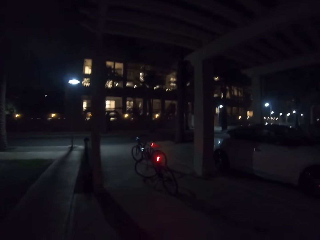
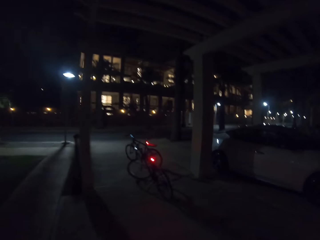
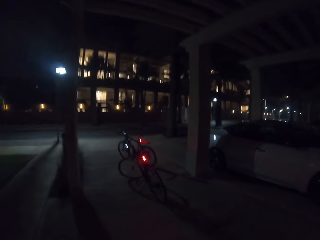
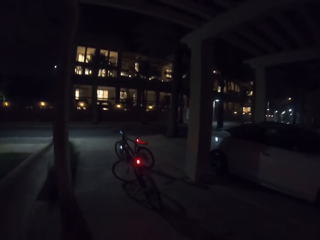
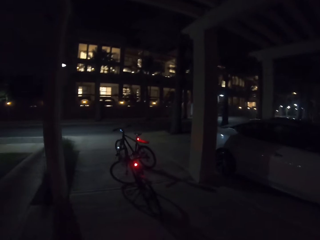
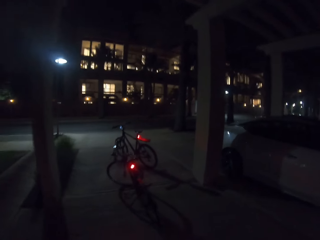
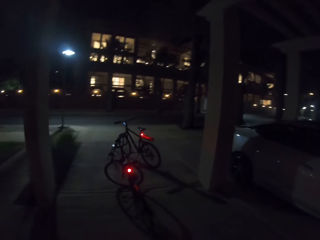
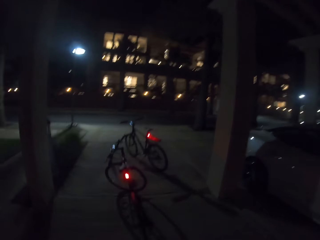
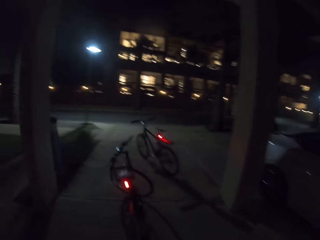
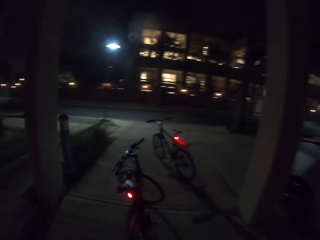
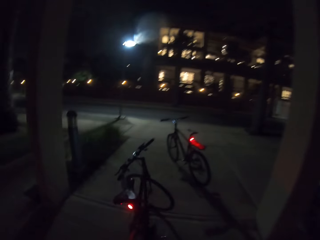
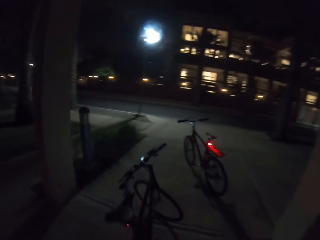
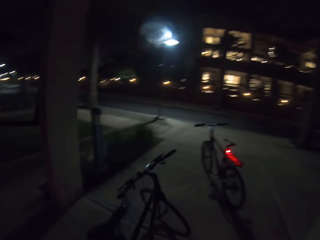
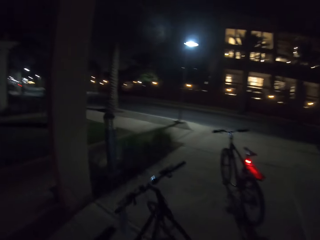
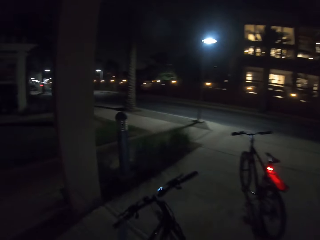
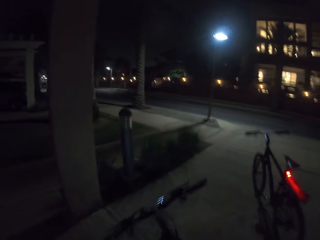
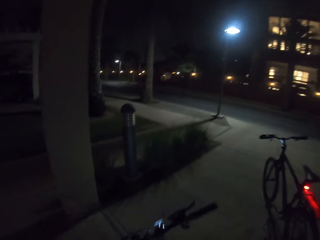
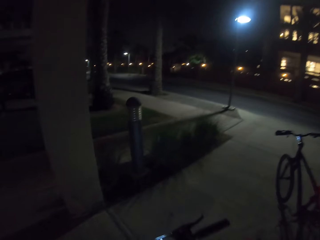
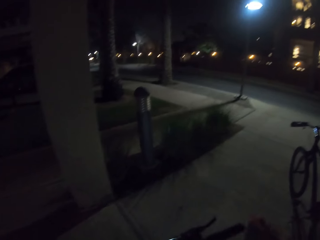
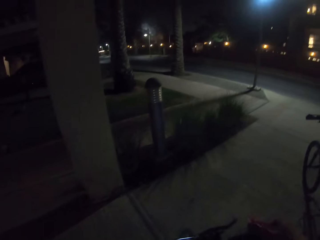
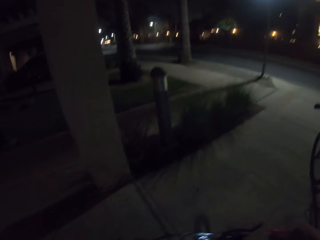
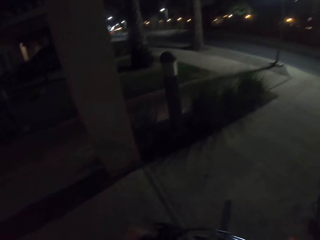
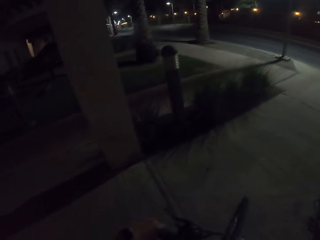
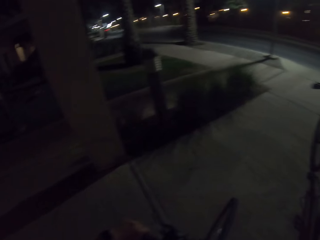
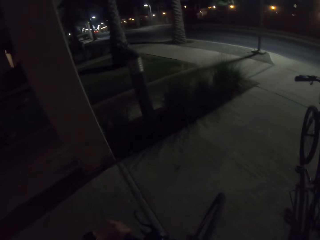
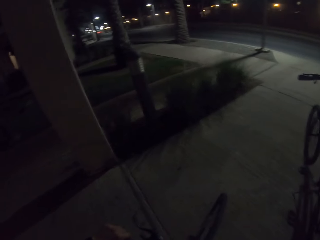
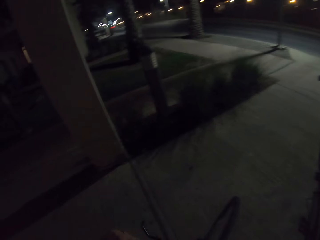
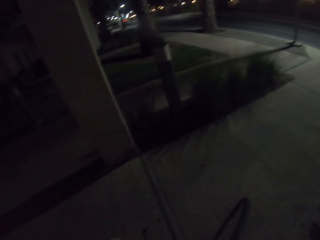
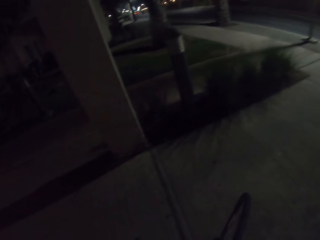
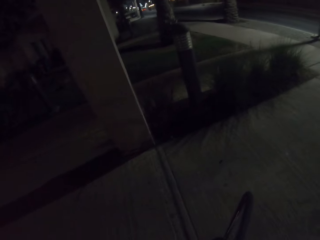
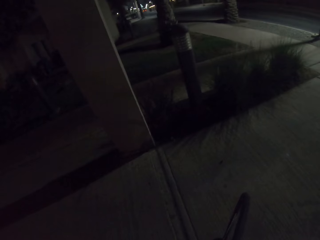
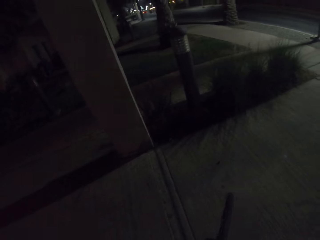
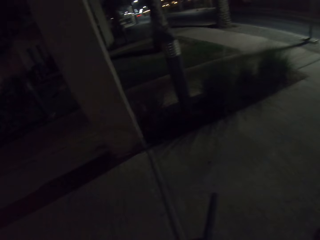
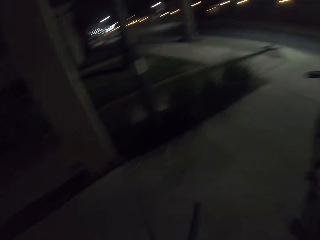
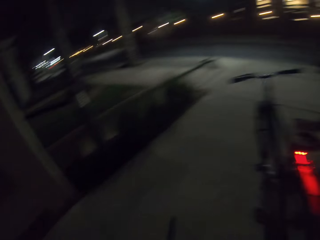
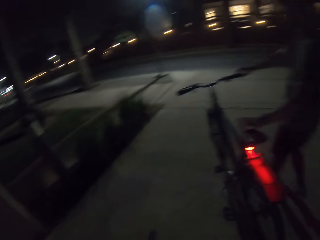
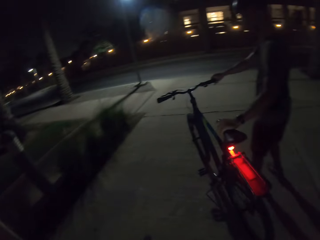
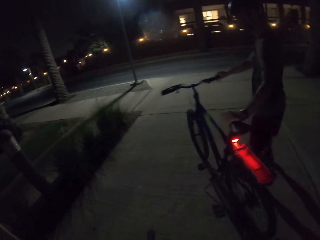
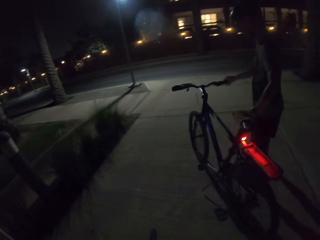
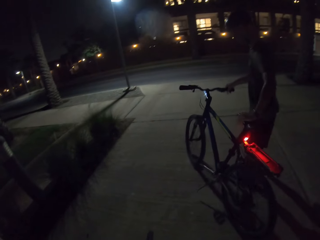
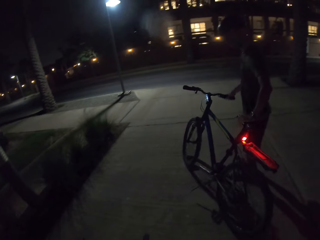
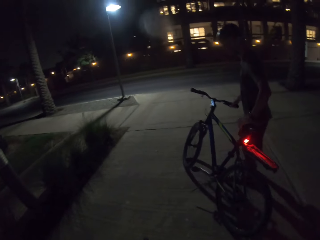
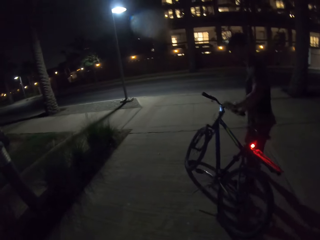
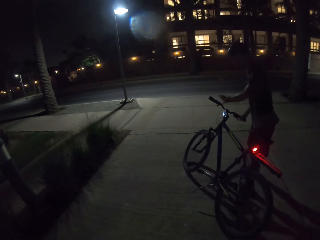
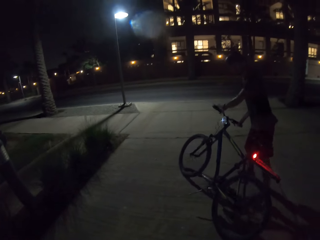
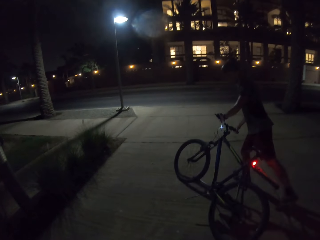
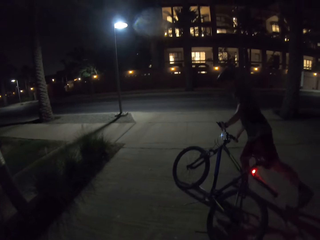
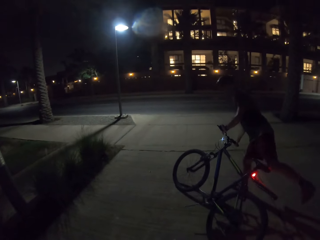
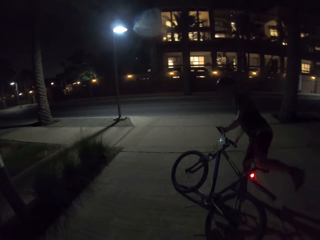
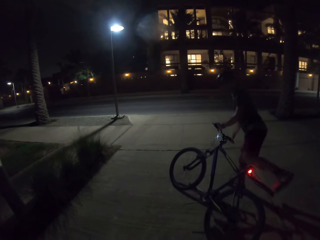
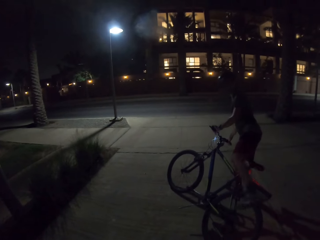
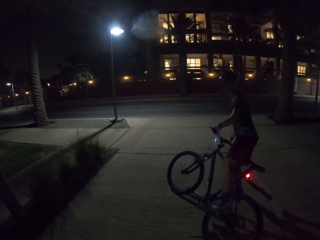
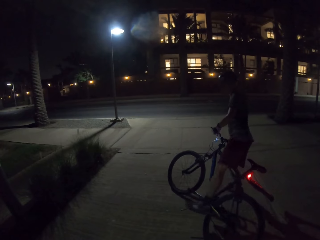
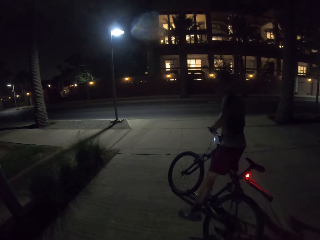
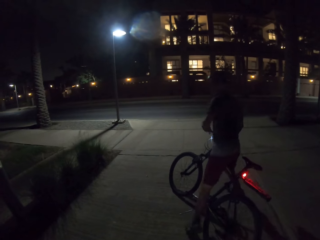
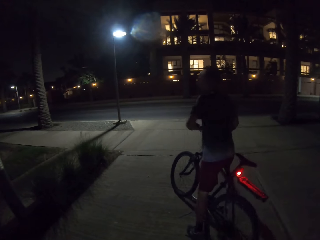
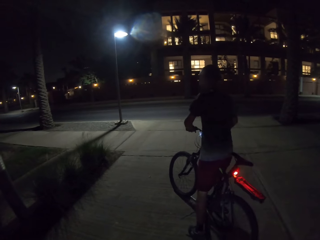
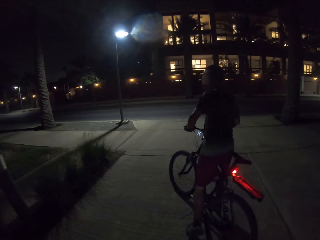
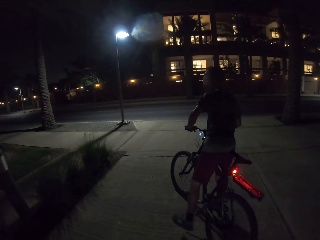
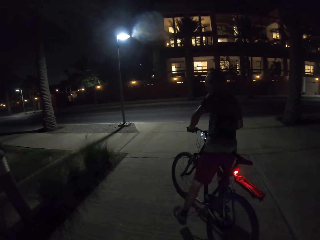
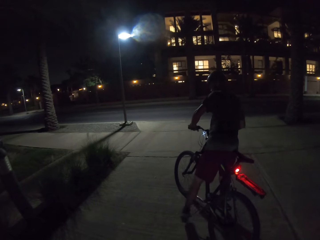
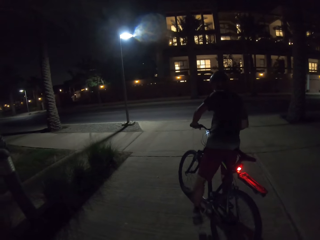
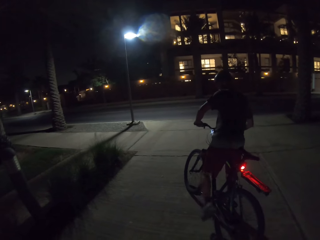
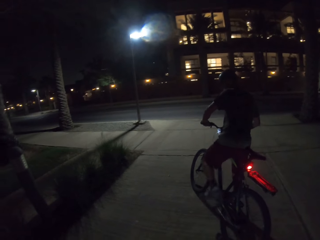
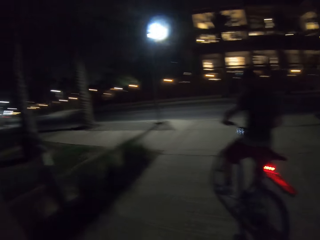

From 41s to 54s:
The camera wearer sits on the bicycle. They hold the bicycle. The man takes a bicycle, holds the bicycle, and sits on the bicycle.

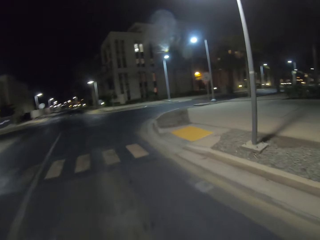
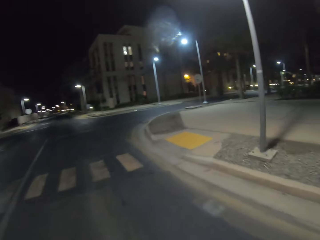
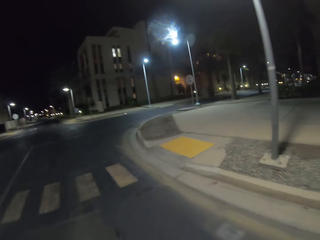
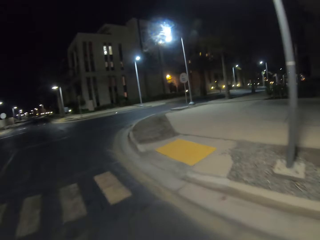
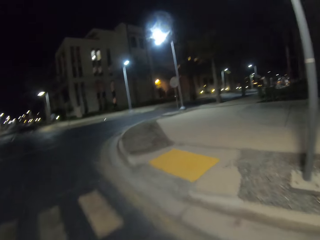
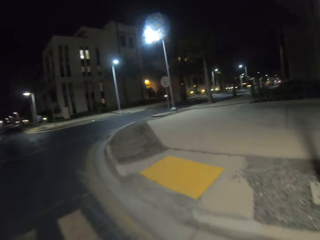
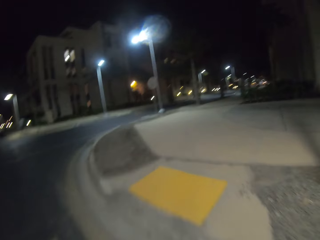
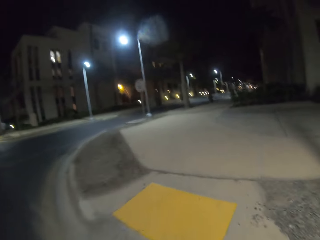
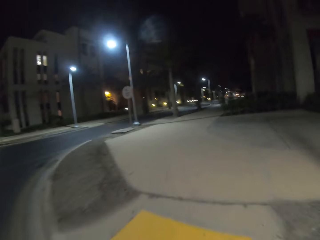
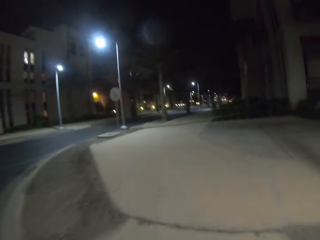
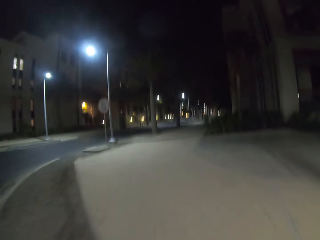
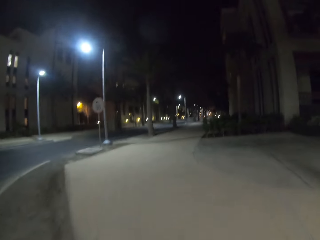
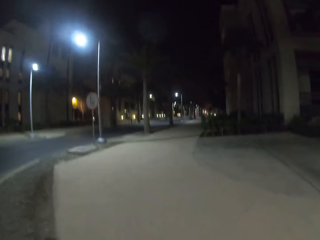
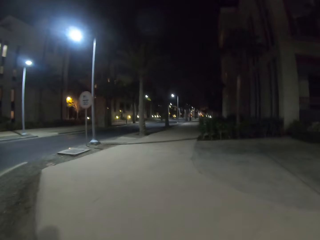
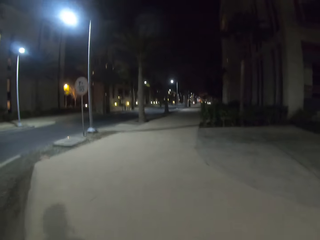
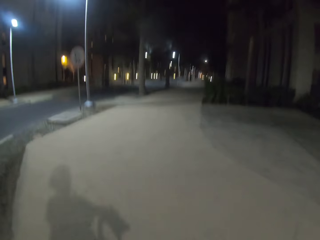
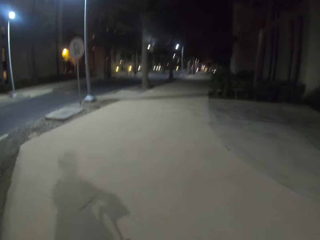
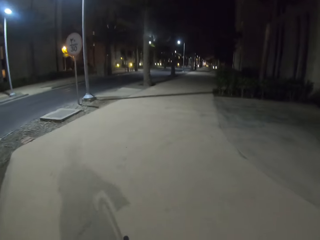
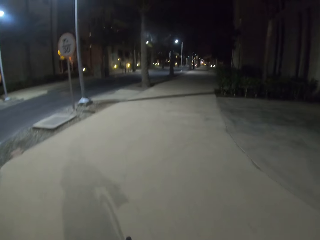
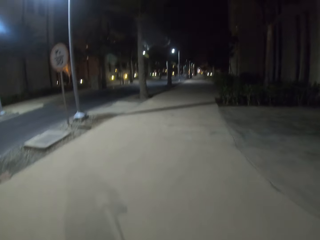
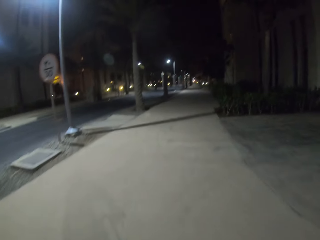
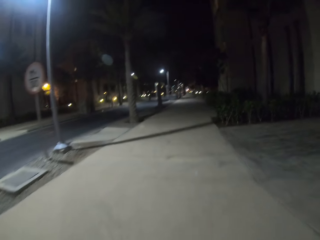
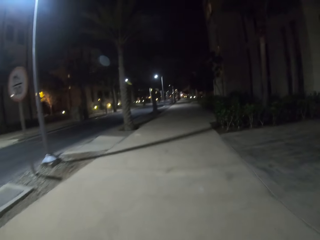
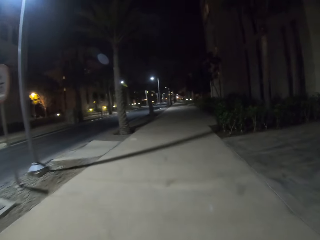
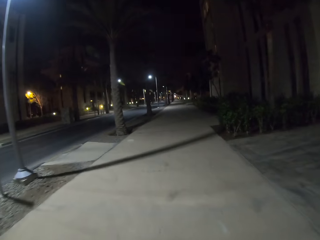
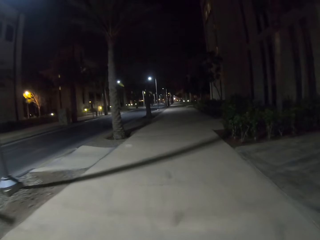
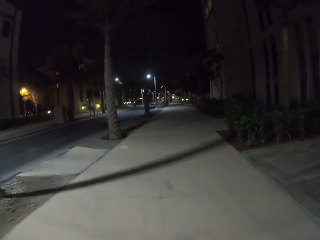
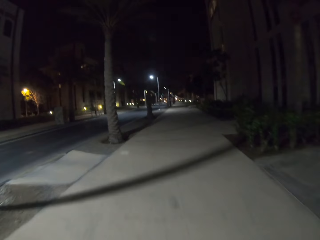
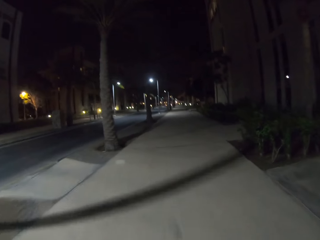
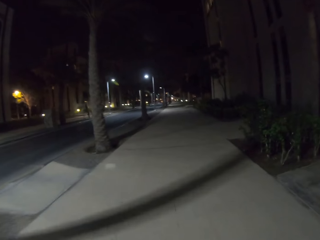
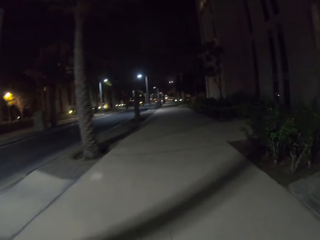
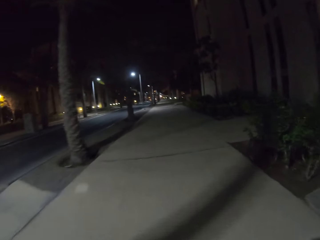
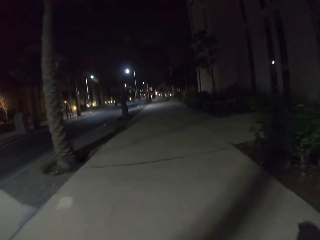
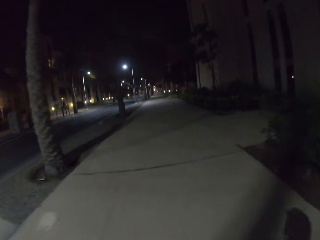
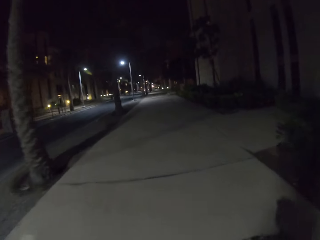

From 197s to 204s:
The camera wearer rides the bicycle on the sidewalk.

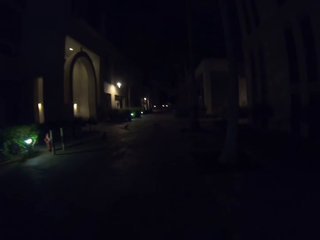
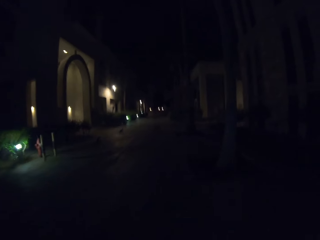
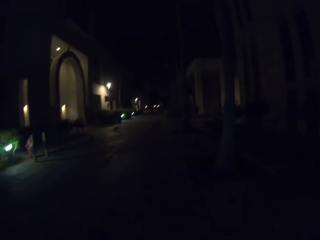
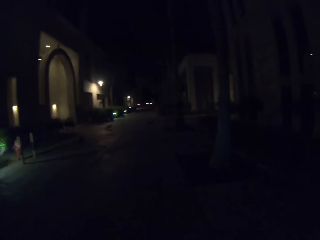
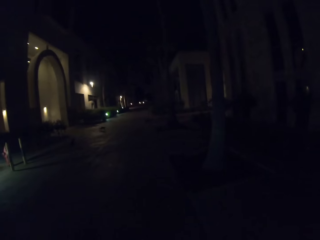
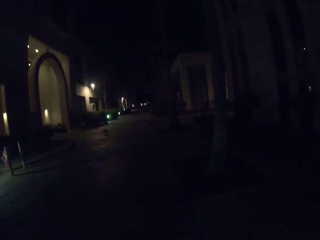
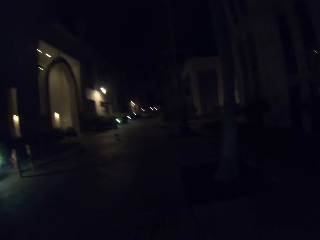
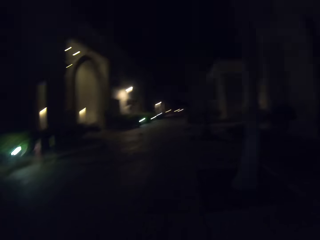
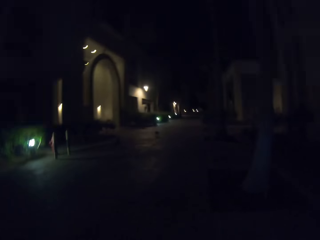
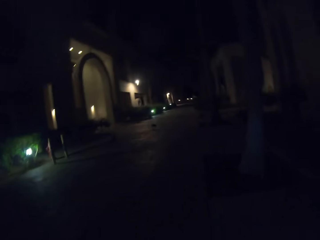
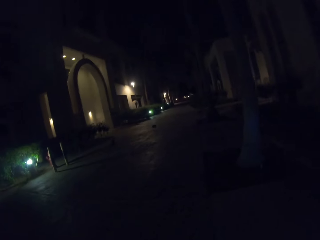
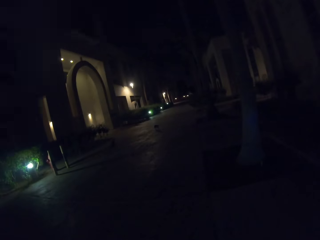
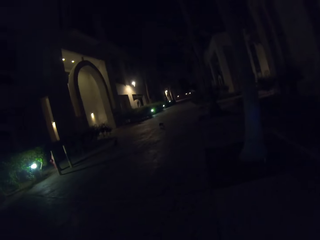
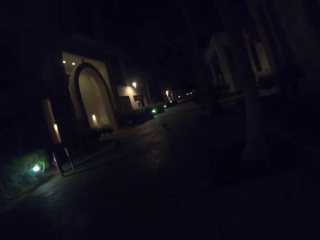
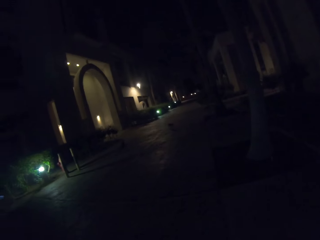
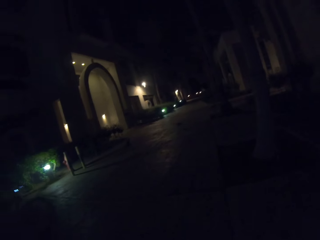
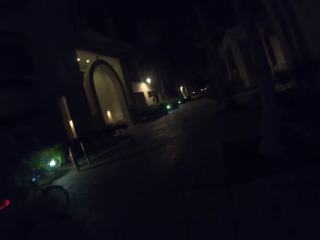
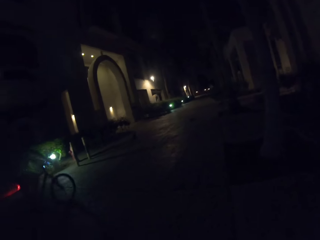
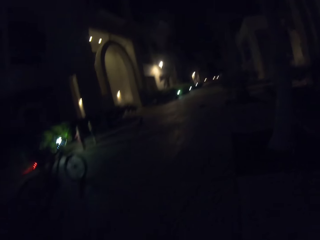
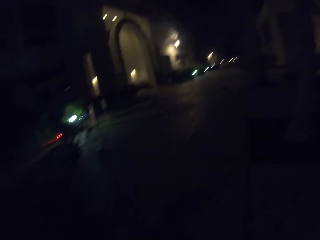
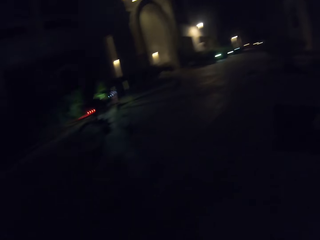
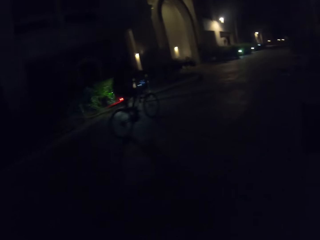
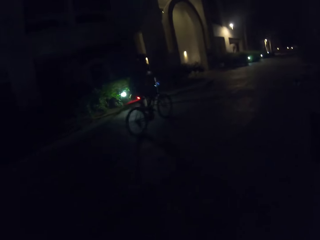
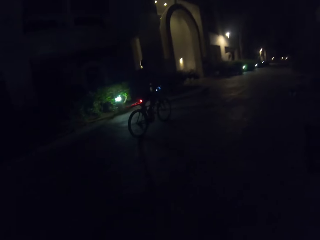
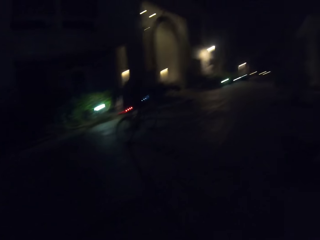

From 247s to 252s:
The camera wearer stops the bicycle. The man rides past the camera wearer. The camera wearer rides the bicycle ahead.
